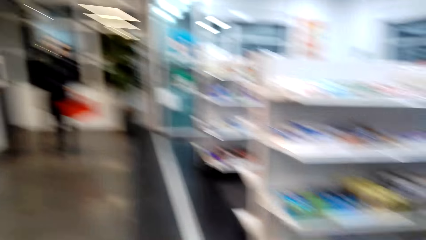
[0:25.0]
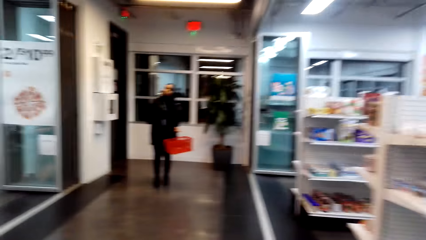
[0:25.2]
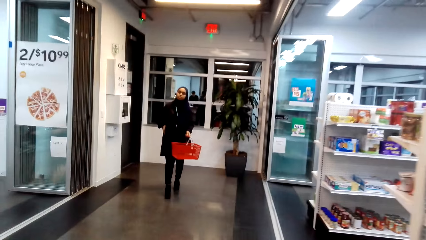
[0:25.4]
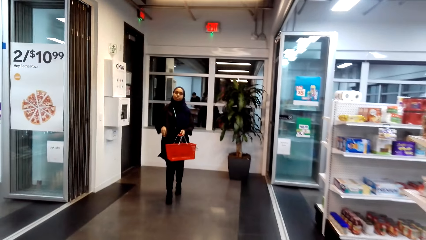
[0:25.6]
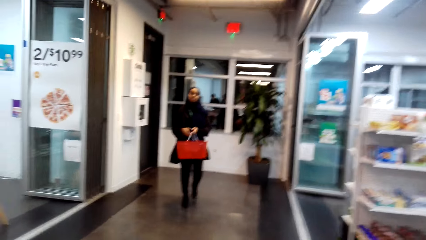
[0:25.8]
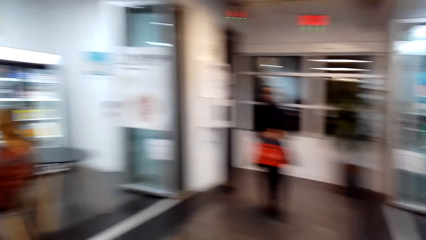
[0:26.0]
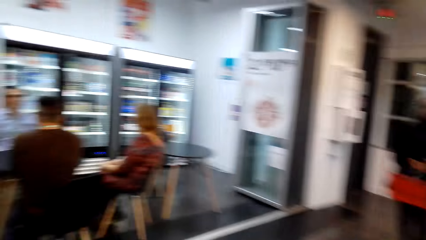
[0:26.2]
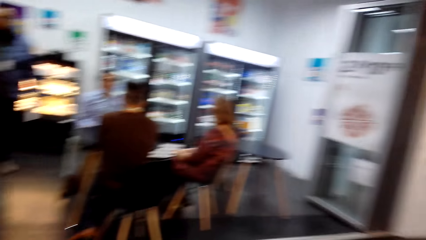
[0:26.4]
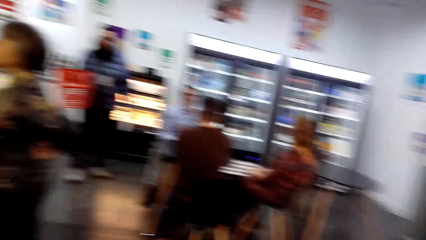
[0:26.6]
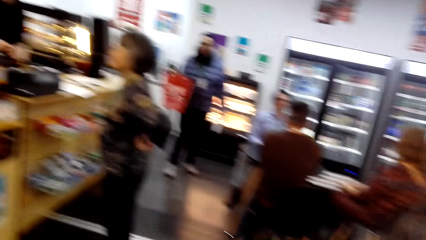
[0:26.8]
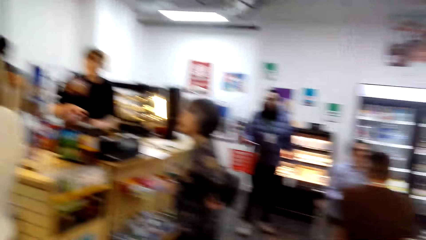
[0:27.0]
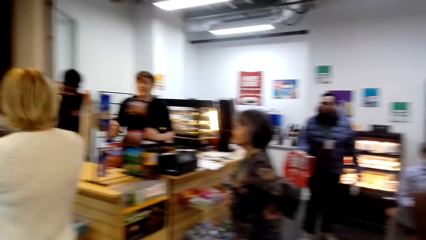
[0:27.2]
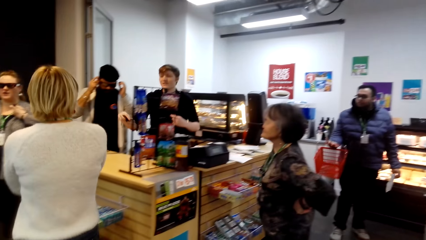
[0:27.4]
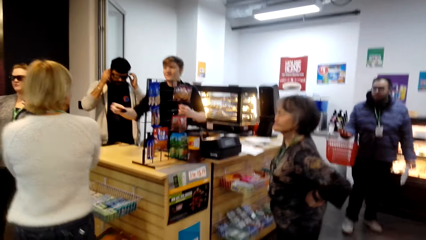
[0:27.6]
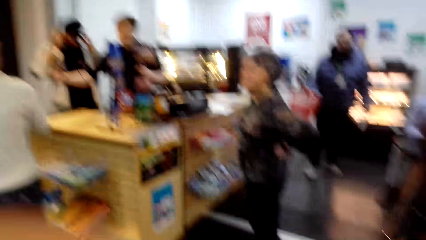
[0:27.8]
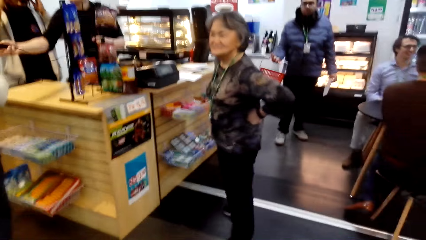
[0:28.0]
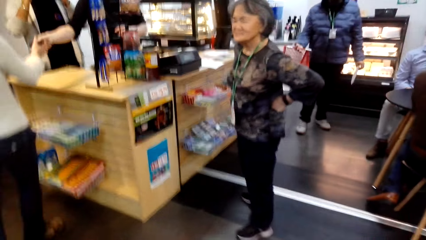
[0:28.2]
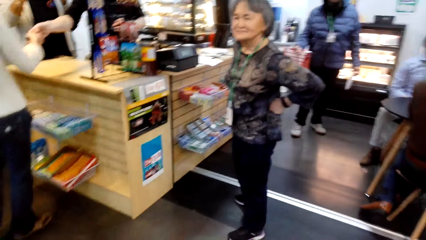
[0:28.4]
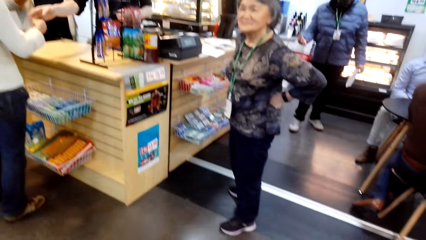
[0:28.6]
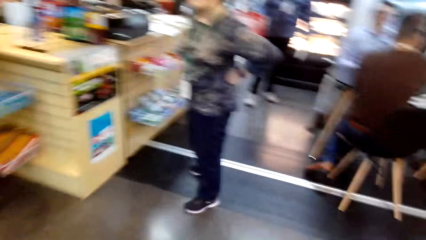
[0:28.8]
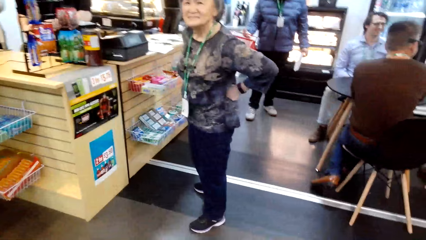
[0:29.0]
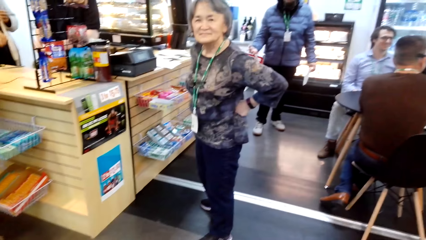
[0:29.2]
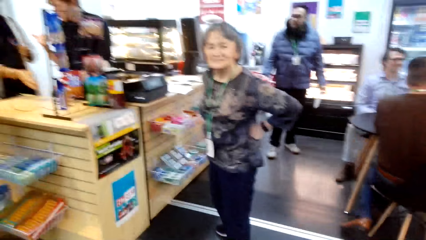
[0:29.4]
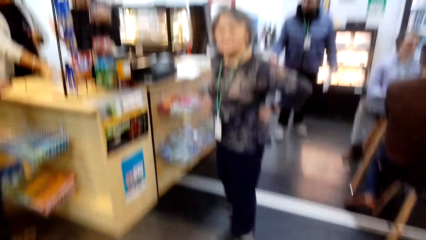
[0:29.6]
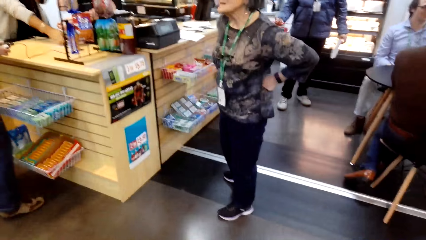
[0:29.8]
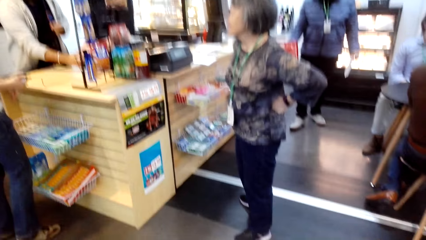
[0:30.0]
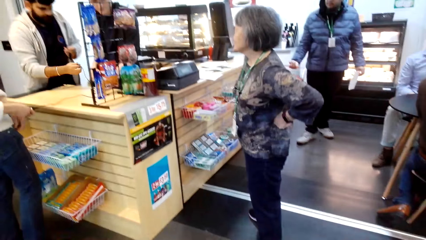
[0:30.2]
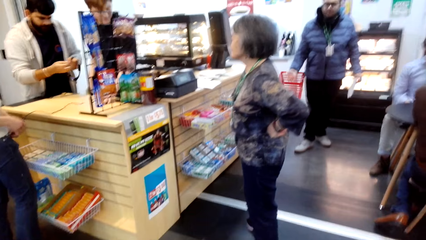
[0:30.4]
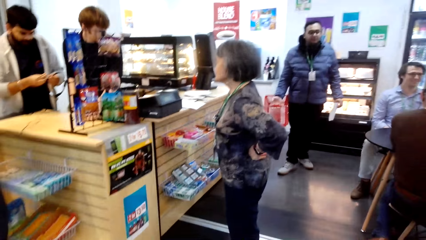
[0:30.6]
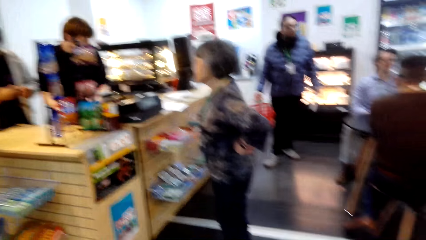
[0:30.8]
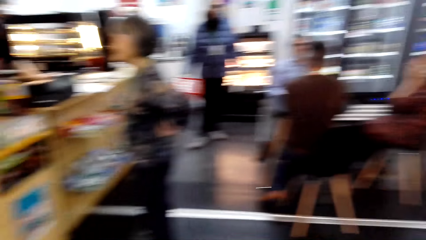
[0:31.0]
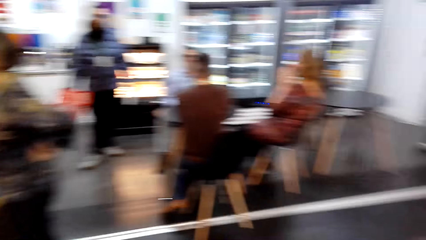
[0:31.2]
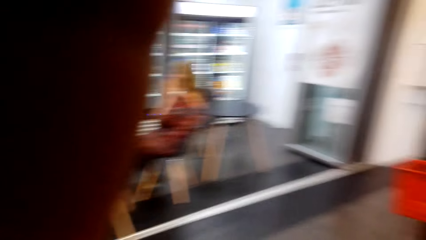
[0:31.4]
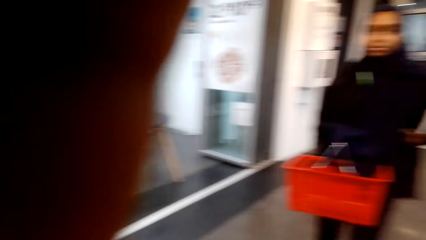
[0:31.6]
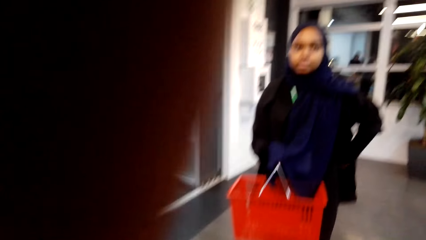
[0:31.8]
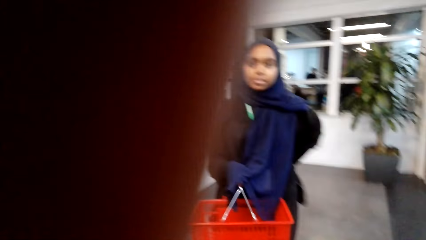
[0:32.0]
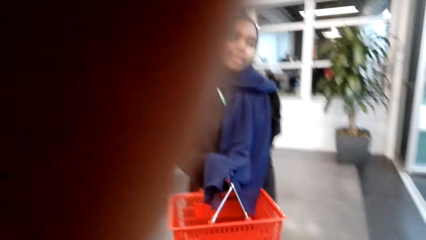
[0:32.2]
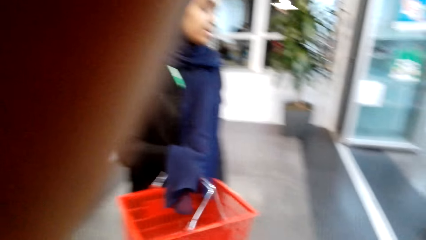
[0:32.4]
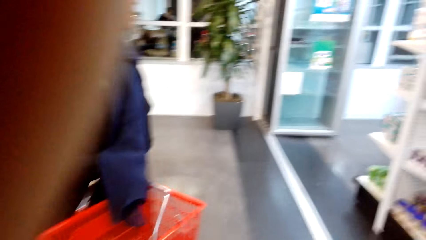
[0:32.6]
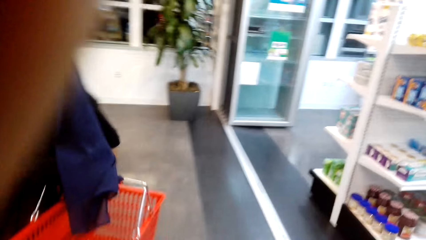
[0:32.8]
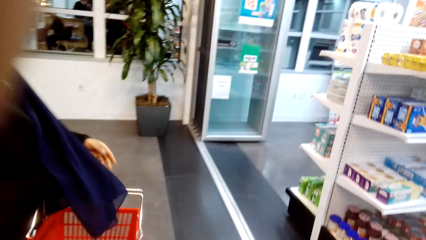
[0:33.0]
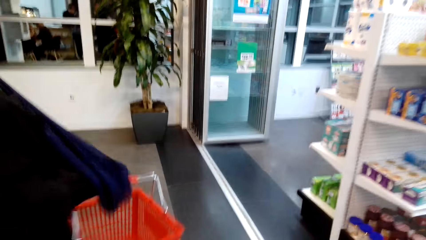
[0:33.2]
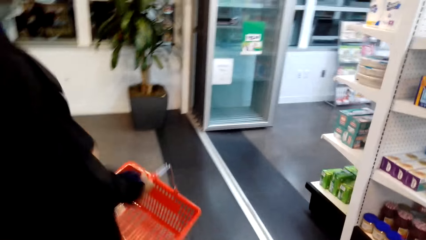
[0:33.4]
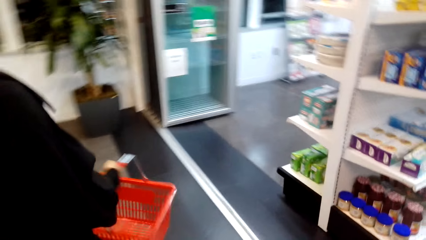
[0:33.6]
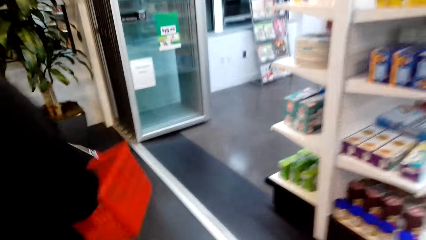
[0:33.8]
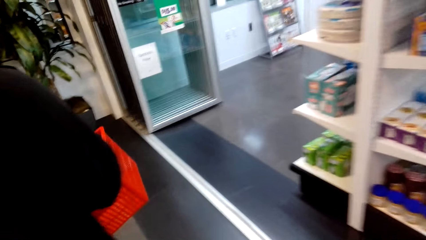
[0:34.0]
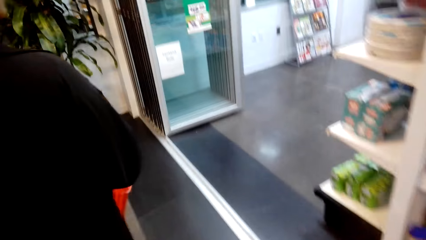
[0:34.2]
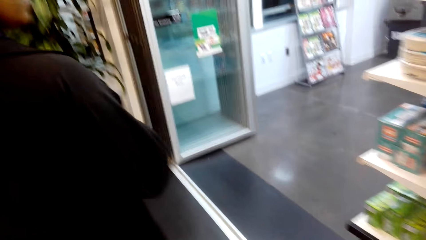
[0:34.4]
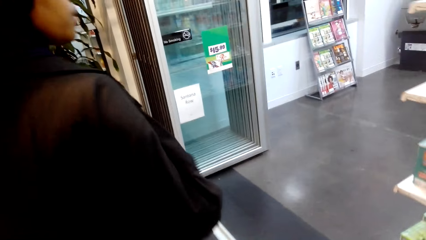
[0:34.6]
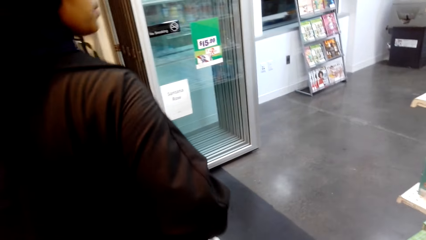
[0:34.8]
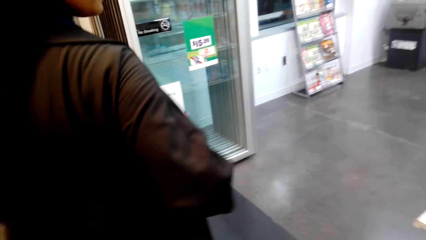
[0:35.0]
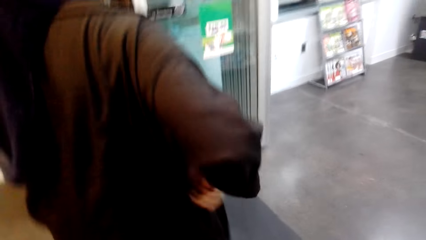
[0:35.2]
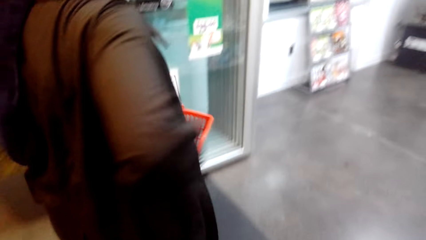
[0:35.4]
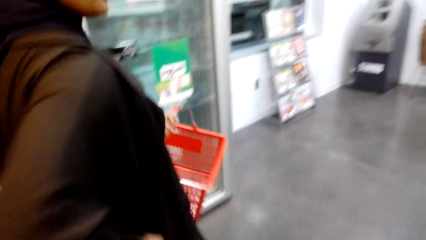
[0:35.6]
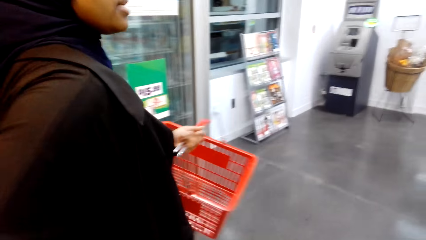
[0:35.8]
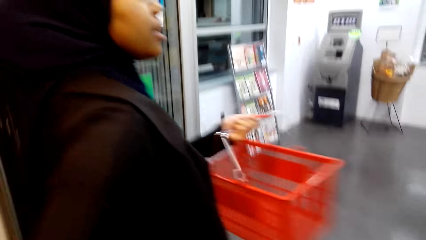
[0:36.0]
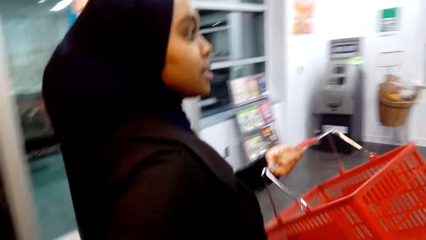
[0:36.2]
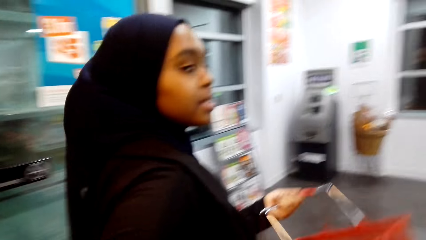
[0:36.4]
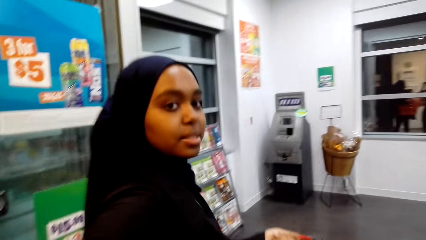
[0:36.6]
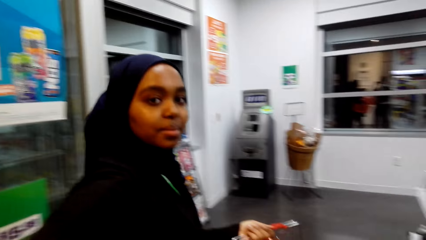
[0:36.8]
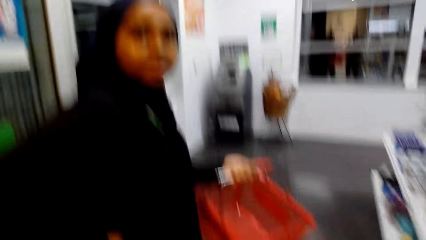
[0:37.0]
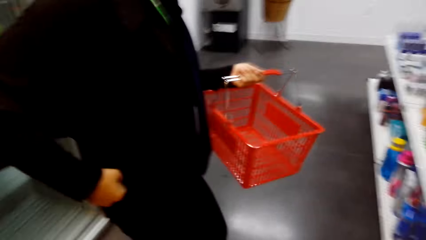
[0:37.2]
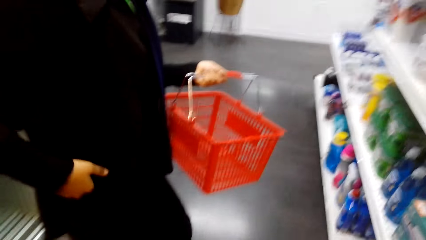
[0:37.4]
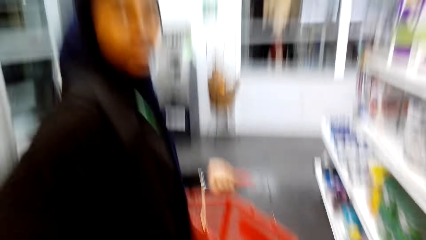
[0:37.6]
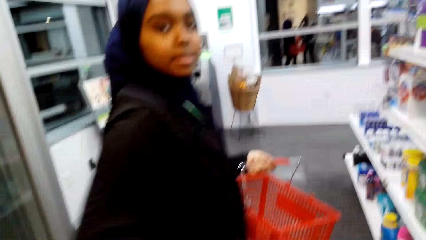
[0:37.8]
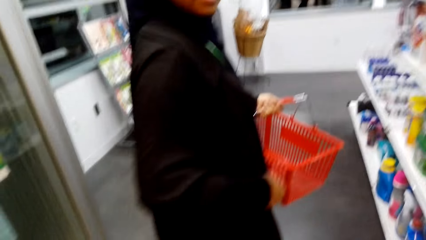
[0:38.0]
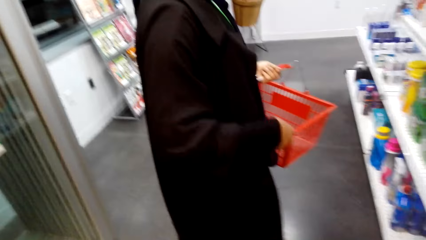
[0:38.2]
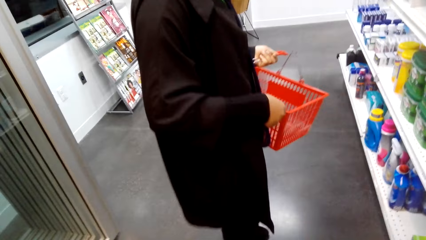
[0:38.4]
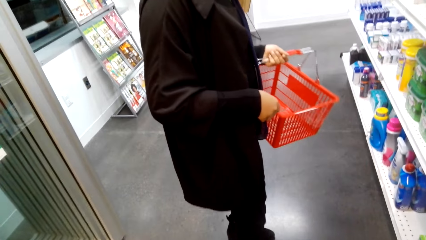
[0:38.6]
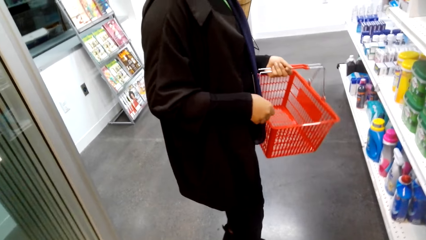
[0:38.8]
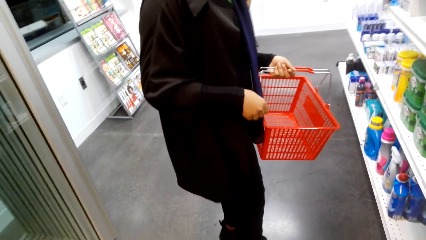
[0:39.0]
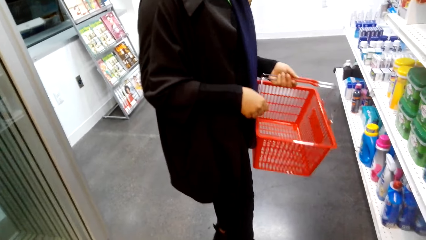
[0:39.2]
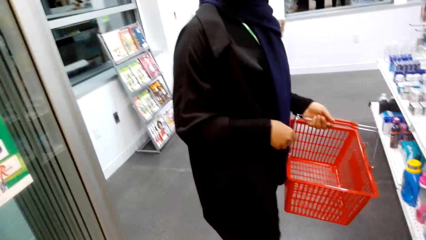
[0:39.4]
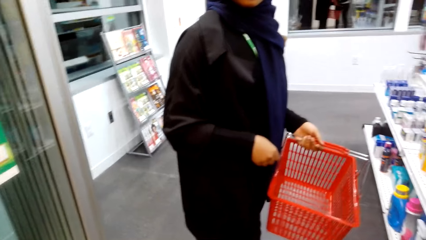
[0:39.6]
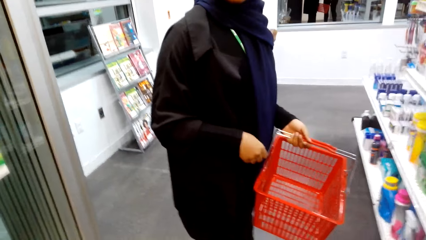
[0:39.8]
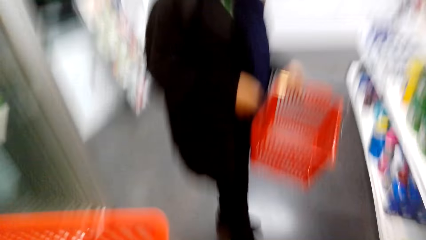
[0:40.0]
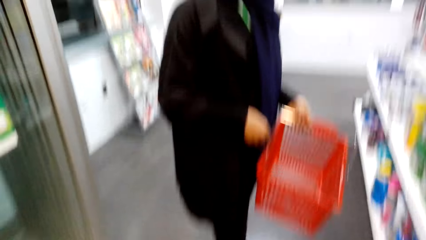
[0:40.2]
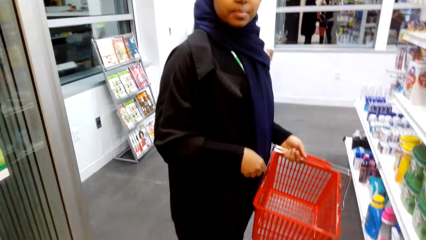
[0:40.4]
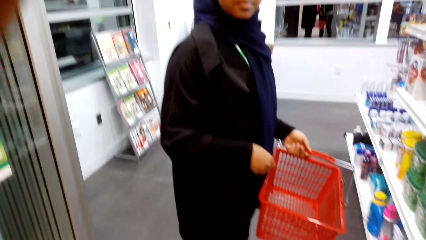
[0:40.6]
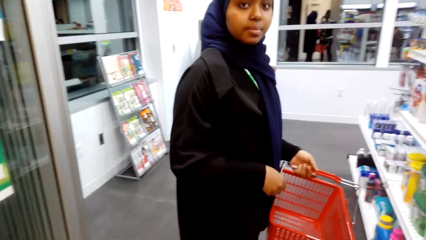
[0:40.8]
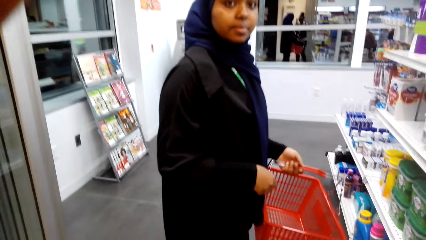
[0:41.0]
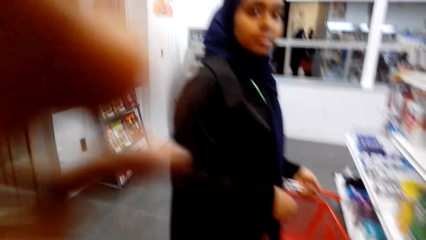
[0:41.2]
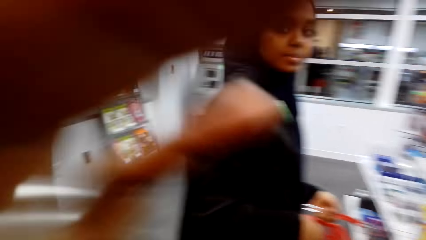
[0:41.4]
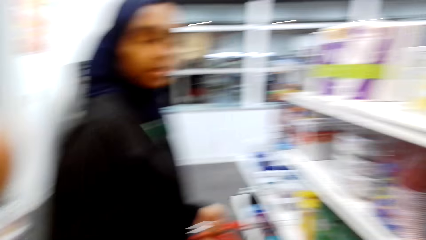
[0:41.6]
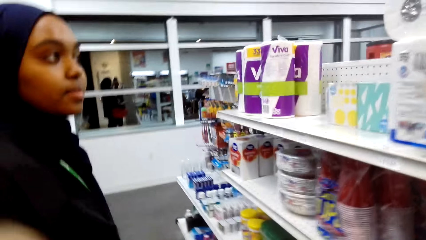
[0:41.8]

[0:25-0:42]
A lady carries a shopping tray.
